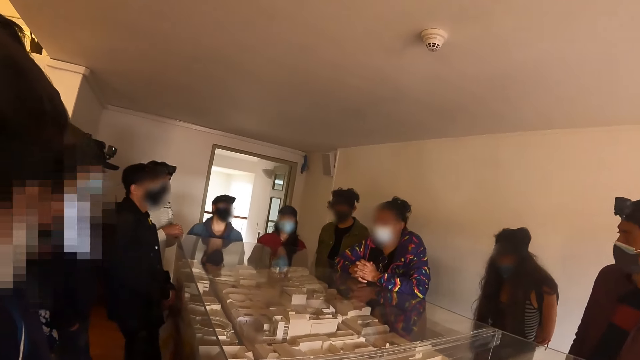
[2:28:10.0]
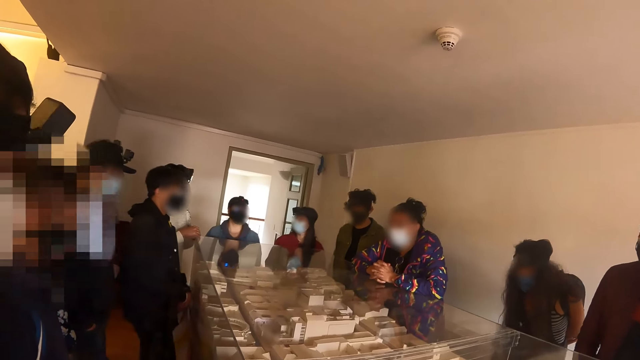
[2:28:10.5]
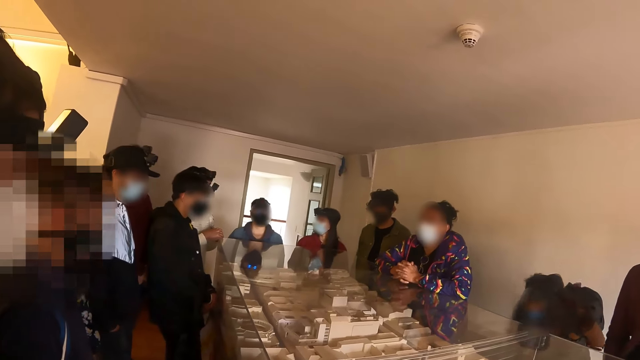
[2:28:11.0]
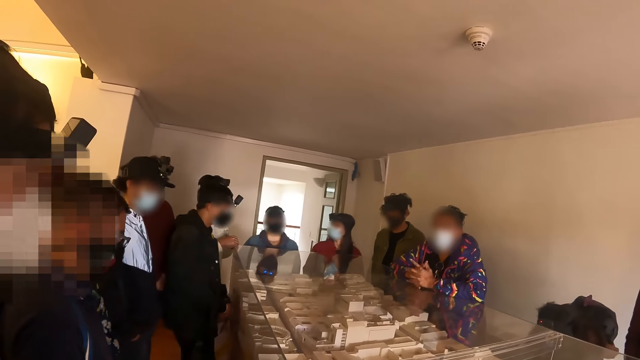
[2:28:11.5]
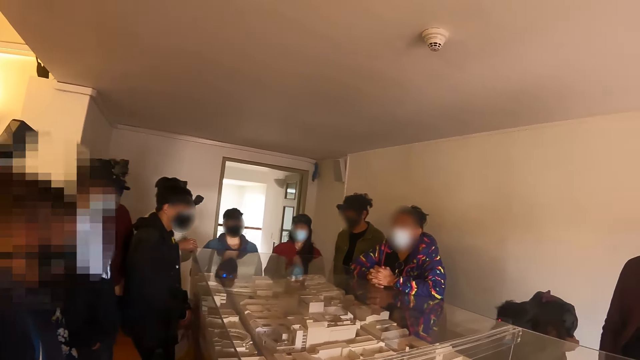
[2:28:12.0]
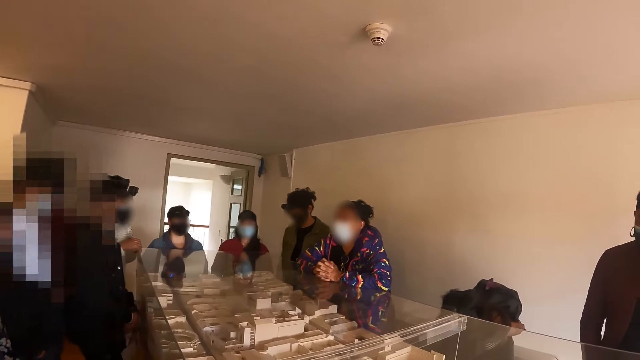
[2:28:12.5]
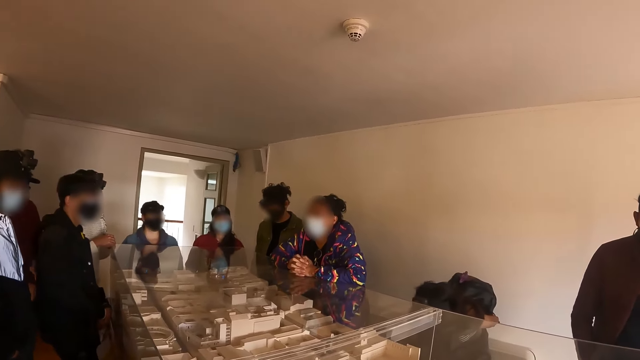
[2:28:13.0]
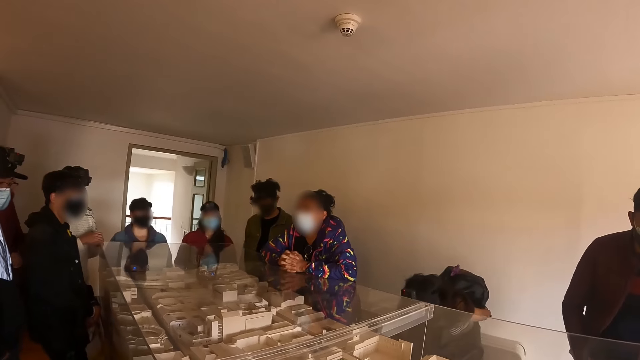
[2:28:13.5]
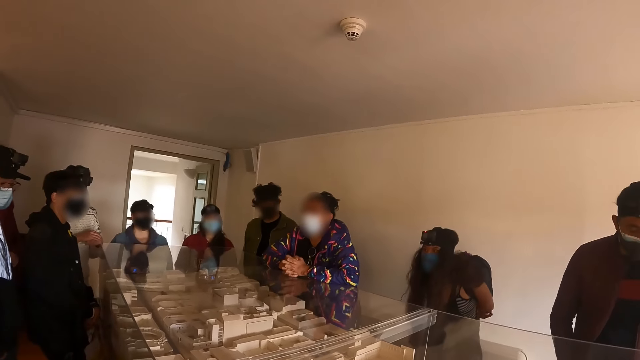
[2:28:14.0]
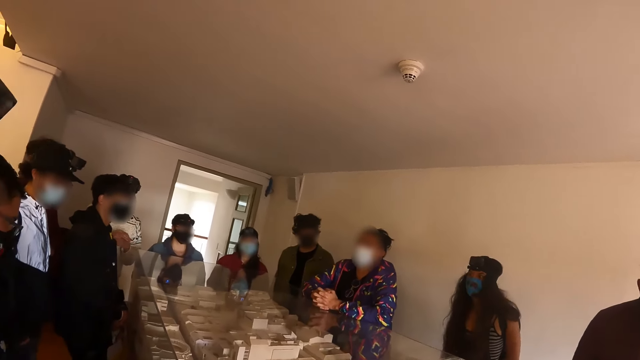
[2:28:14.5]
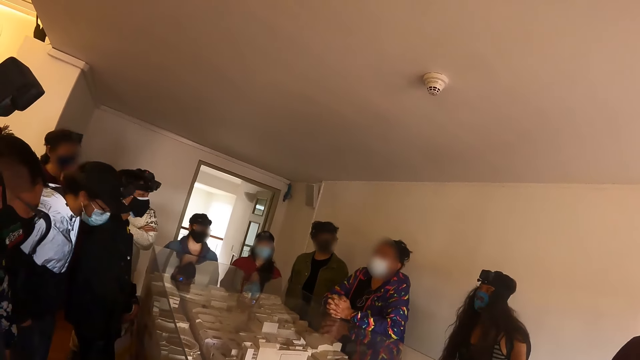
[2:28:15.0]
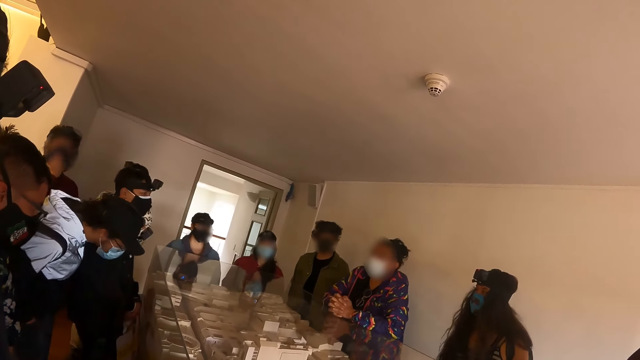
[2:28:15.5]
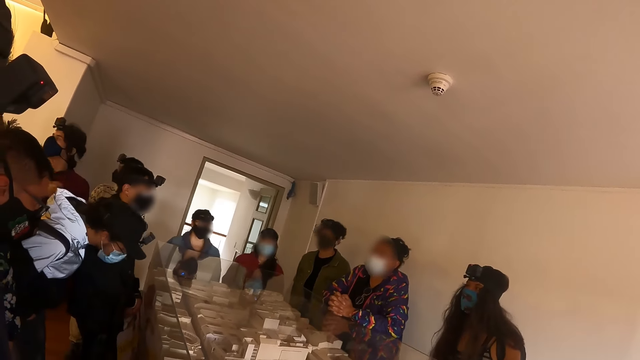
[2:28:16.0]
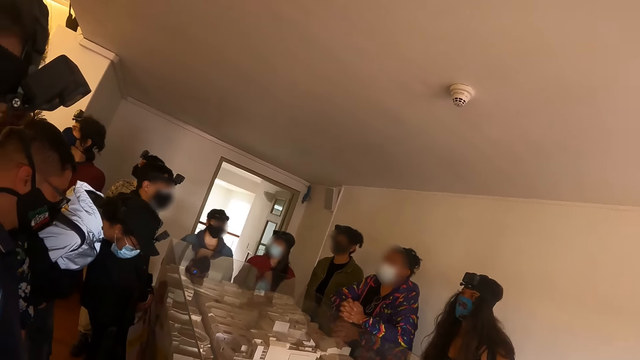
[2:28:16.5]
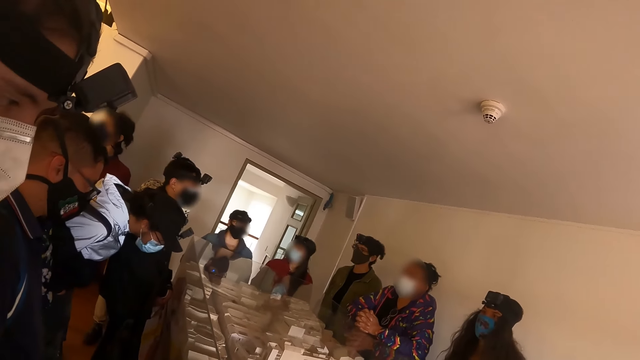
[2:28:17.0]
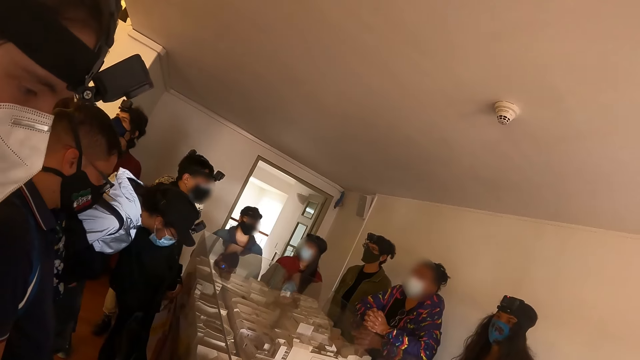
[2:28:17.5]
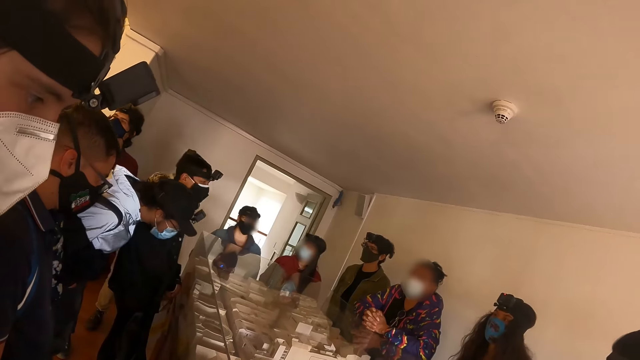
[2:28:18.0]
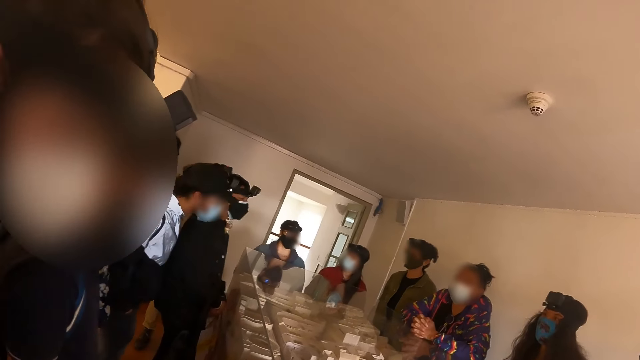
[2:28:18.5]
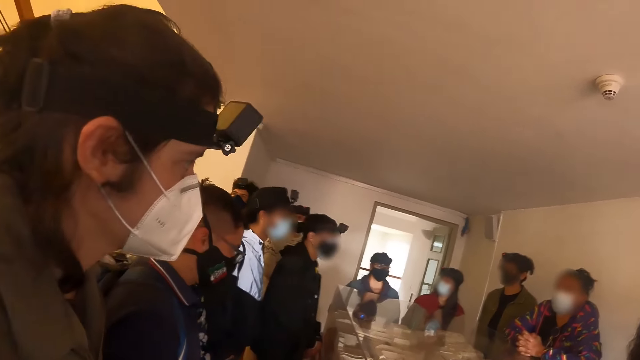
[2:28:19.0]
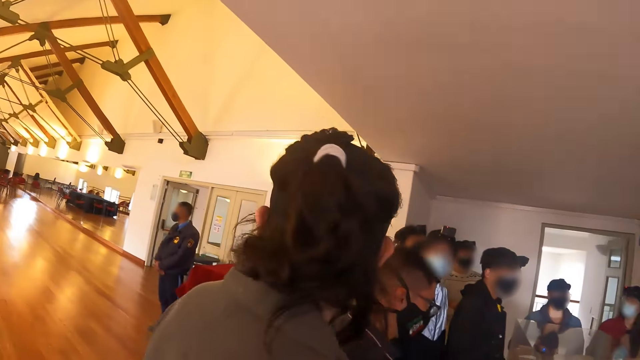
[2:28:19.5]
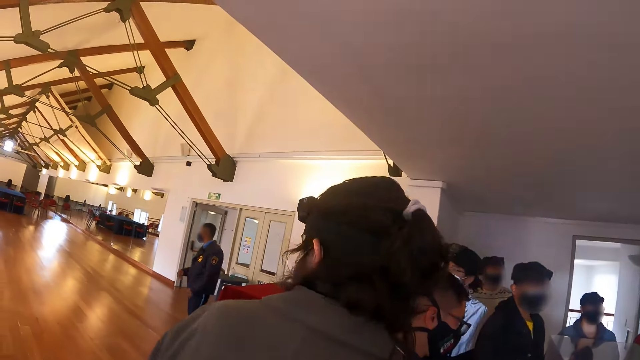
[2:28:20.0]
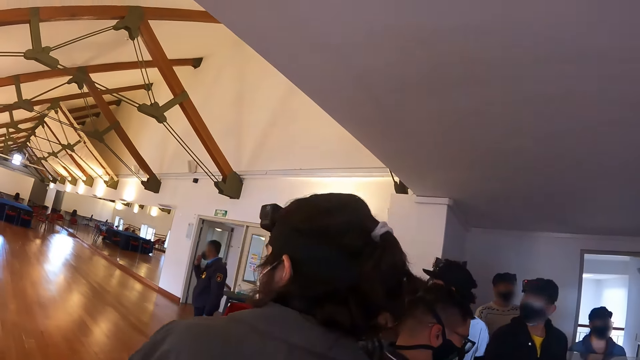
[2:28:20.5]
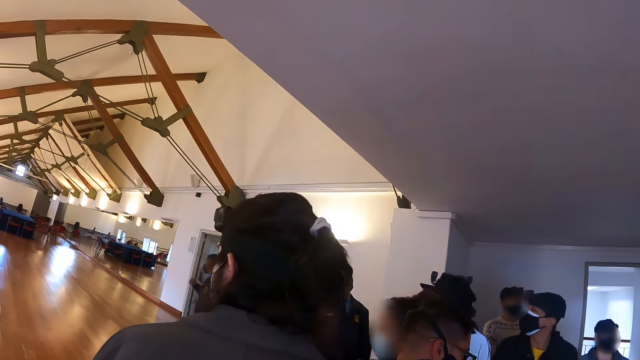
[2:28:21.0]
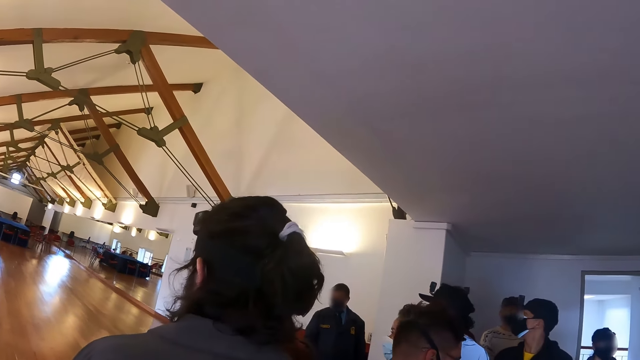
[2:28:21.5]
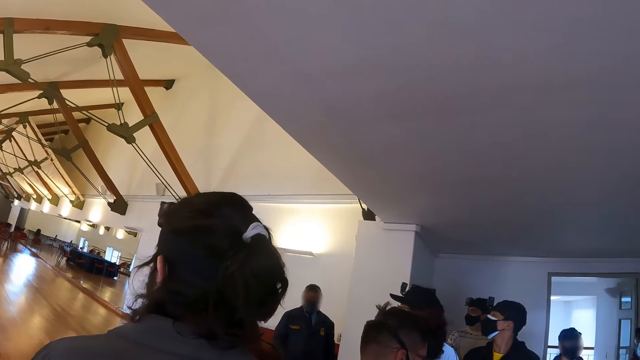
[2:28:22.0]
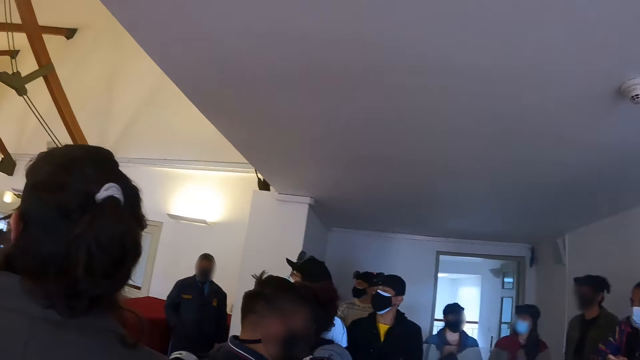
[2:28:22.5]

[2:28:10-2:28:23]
The camera wearer looks at persons in the hall. An instructor speaks to persons in the hall. The camera wearer looks at the instructor. They look at persons in the hall. A man looks at the items at the counter. The camera wearer looks around the hall. Another man looks behind.

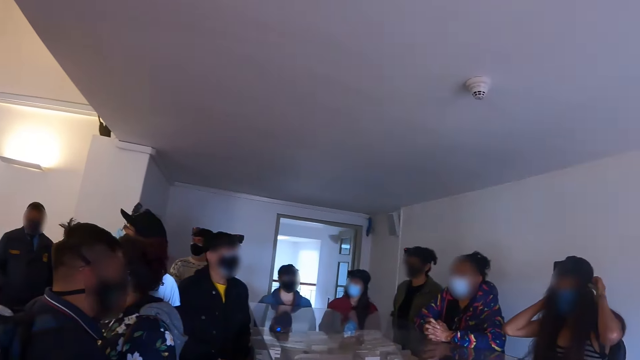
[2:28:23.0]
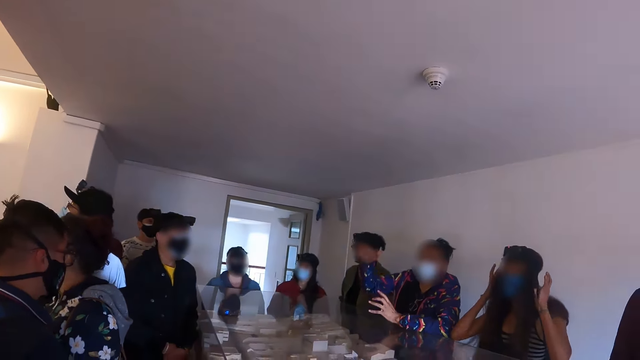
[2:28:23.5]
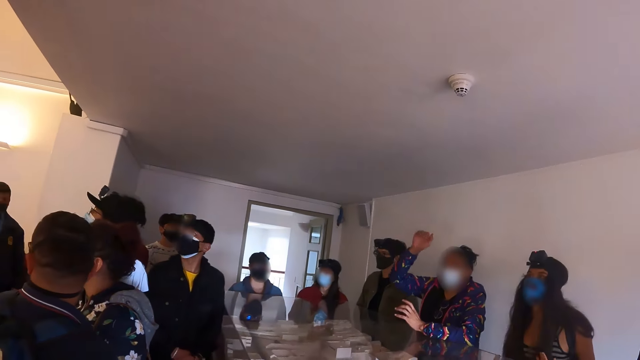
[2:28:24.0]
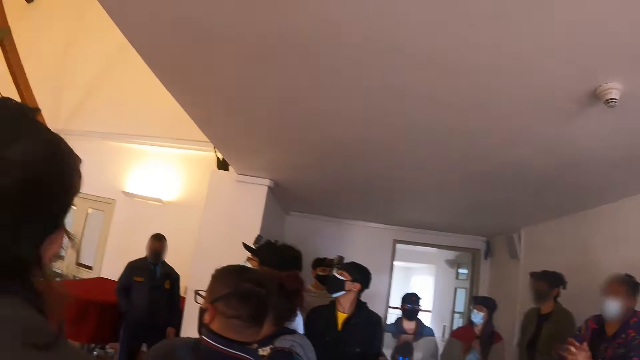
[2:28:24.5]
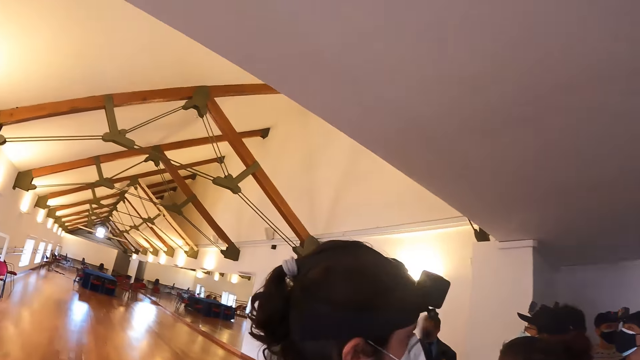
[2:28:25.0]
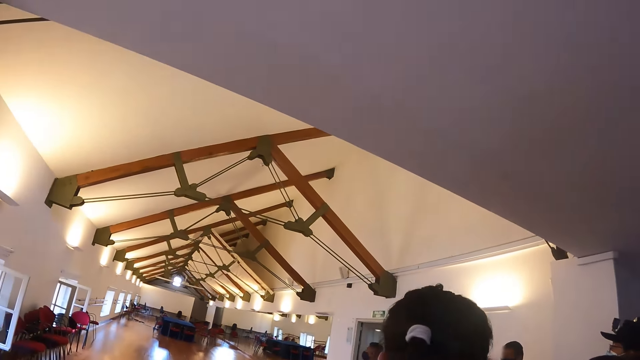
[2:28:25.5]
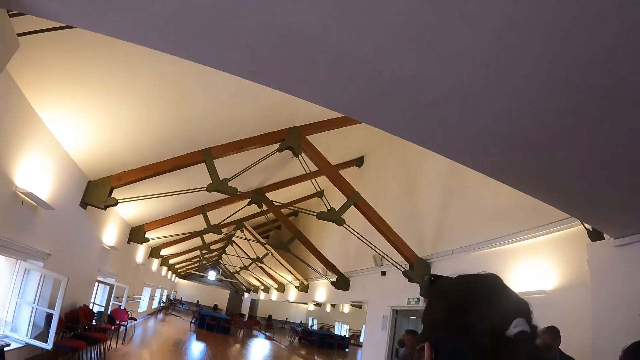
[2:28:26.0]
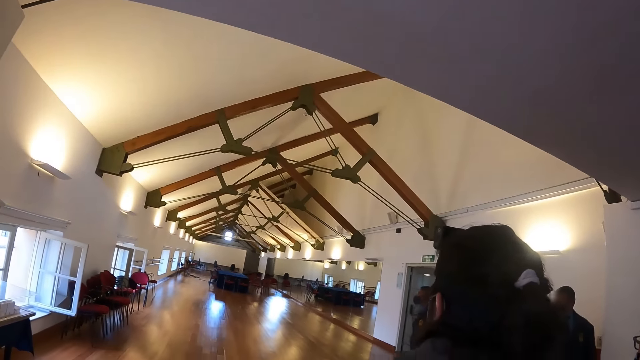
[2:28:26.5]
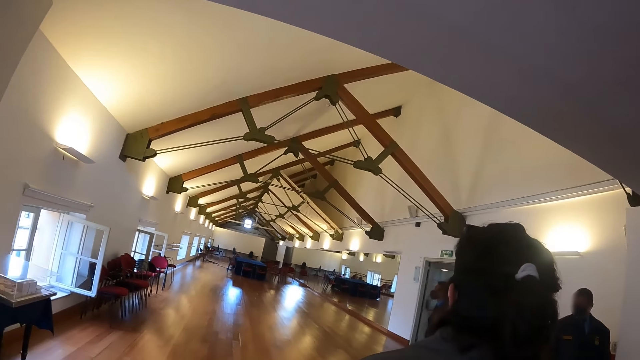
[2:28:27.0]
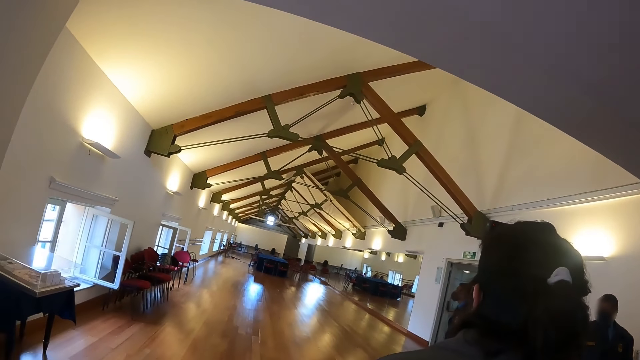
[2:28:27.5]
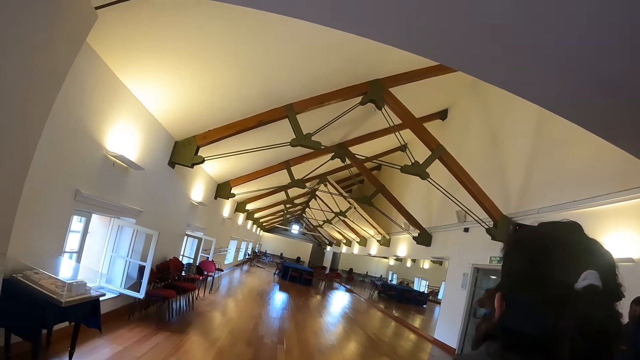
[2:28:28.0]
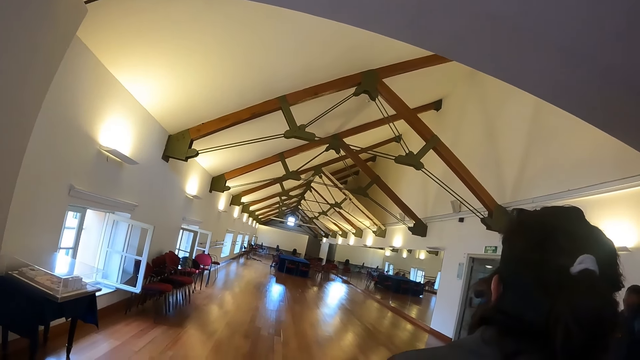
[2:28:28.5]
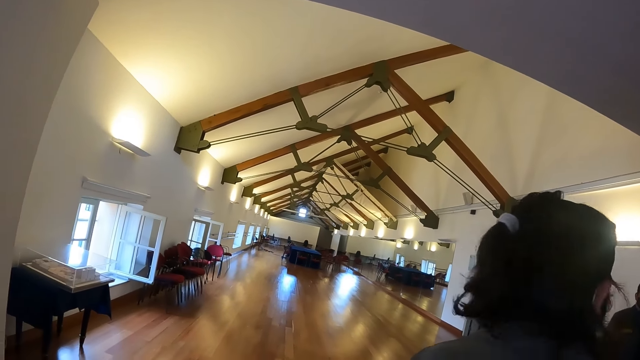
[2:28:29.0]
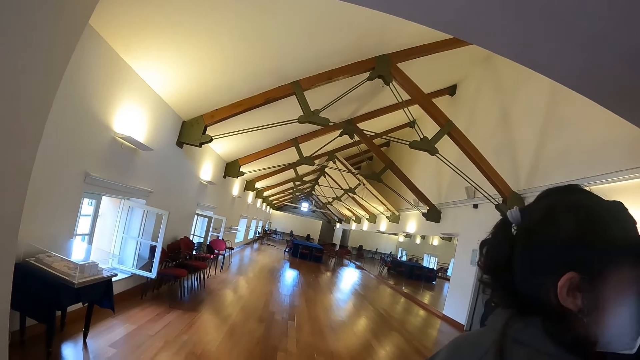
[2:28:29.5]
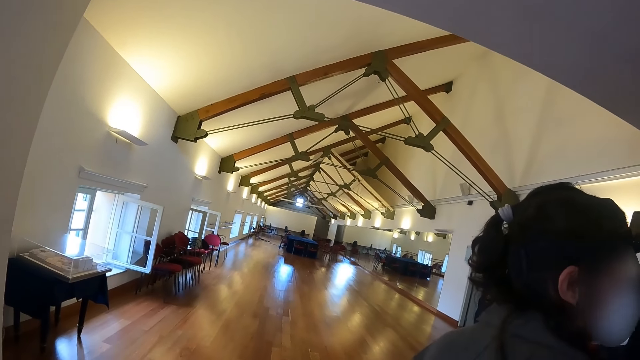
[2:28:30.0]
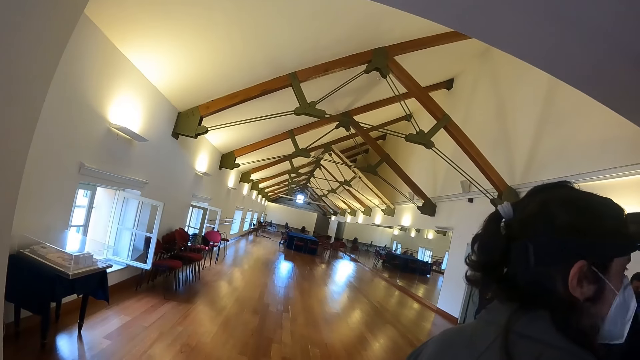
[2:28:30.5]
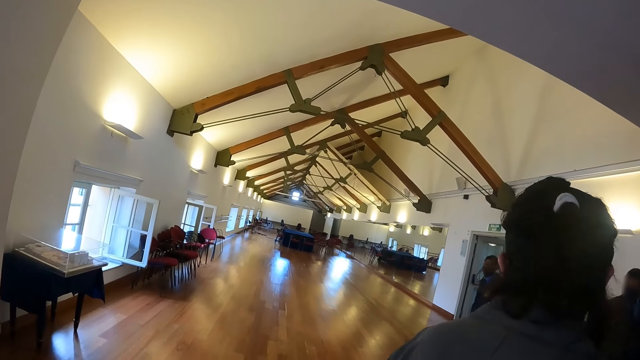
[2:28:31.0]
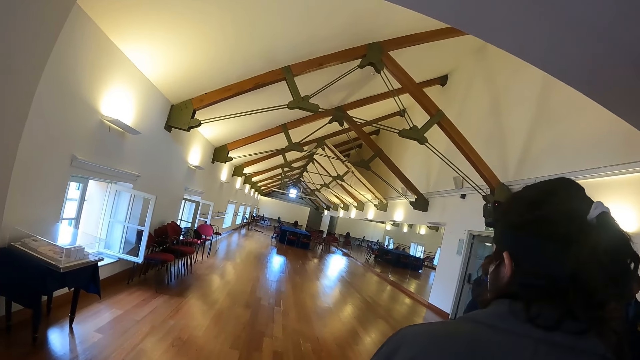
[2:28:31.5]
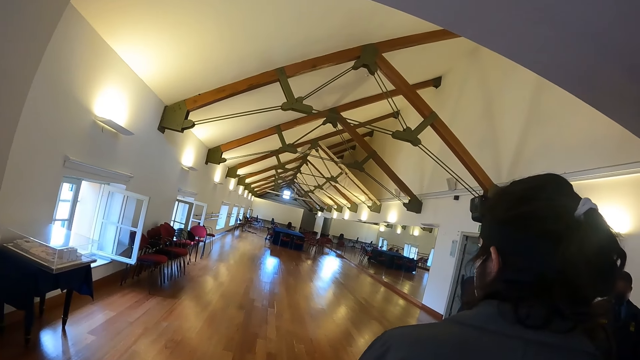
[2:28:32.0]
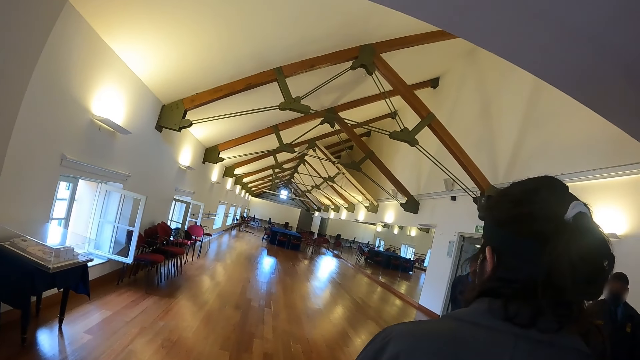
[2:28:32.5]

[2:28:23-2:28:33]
An instructor speaks to persons in the hall. The camera wearer looks at the instructor. A lady communicates to a man. The camera wearer looks around the hall.
